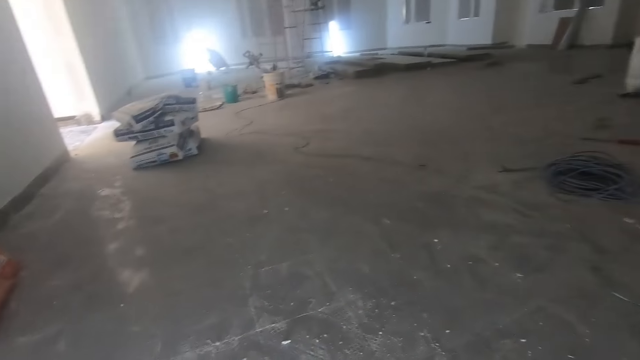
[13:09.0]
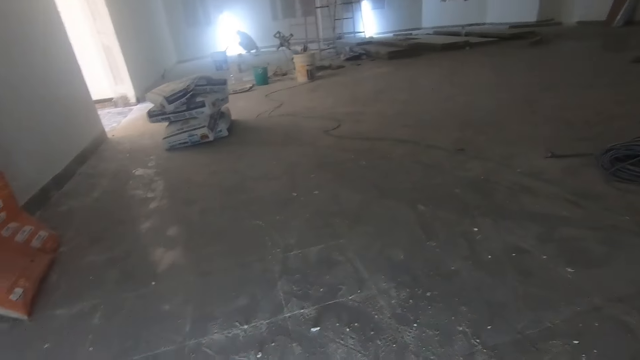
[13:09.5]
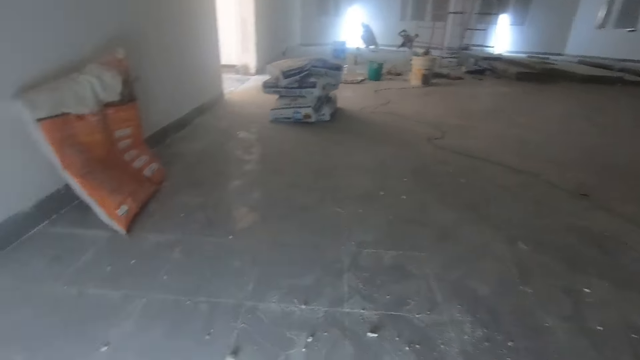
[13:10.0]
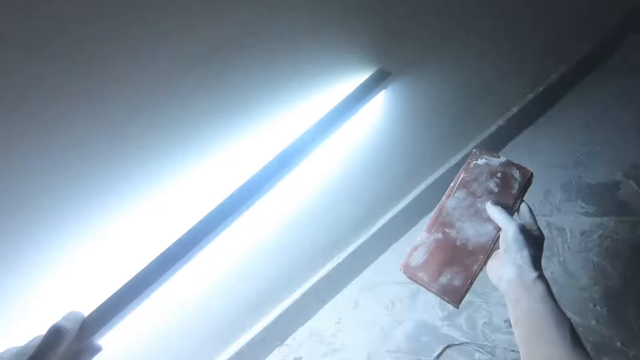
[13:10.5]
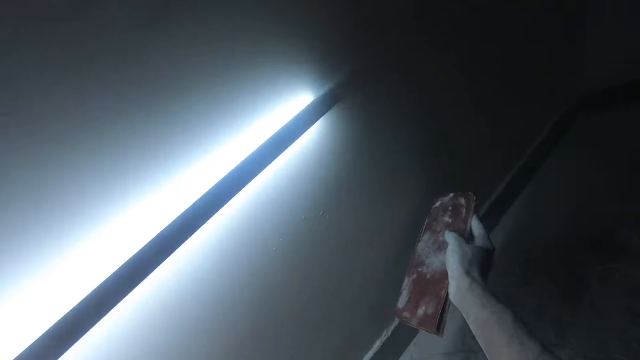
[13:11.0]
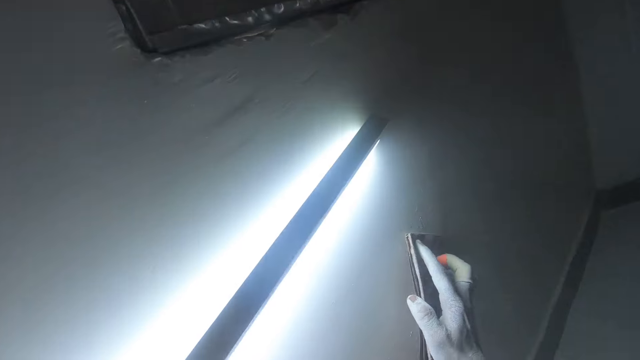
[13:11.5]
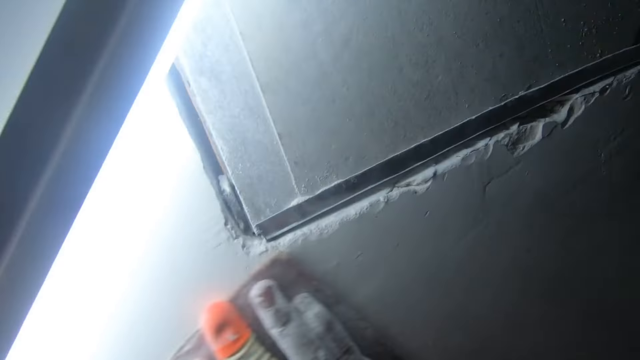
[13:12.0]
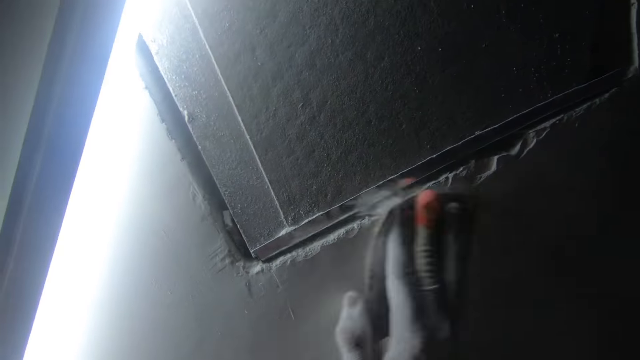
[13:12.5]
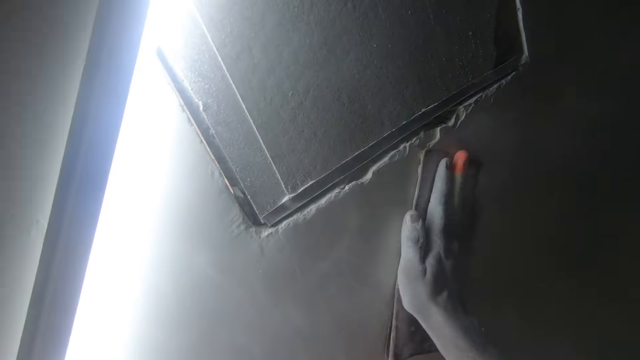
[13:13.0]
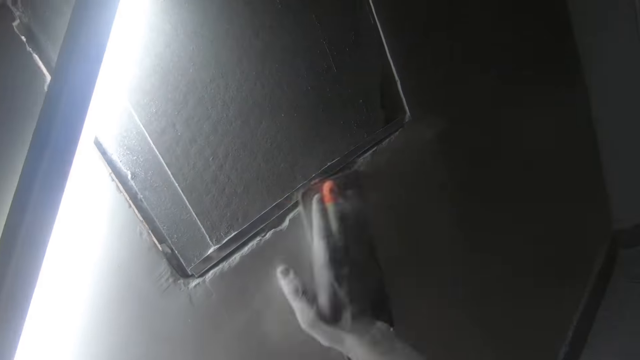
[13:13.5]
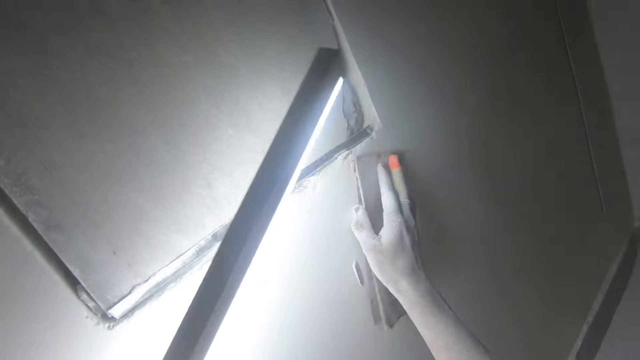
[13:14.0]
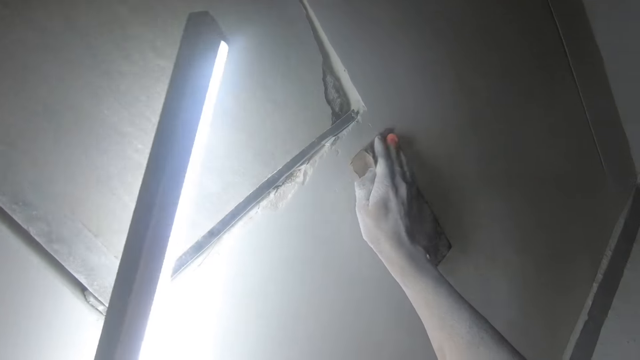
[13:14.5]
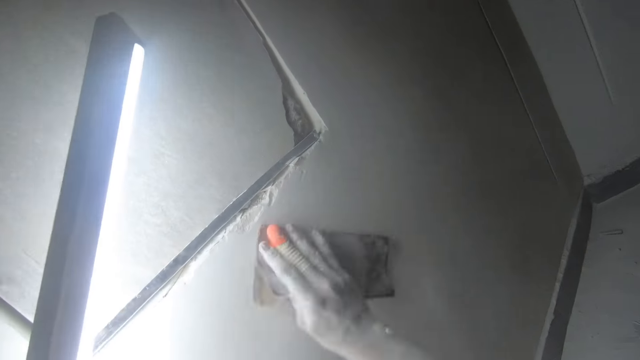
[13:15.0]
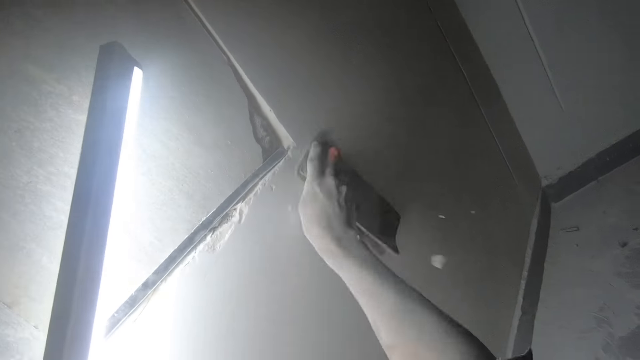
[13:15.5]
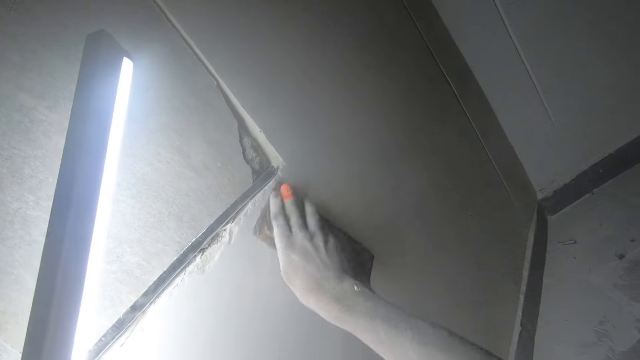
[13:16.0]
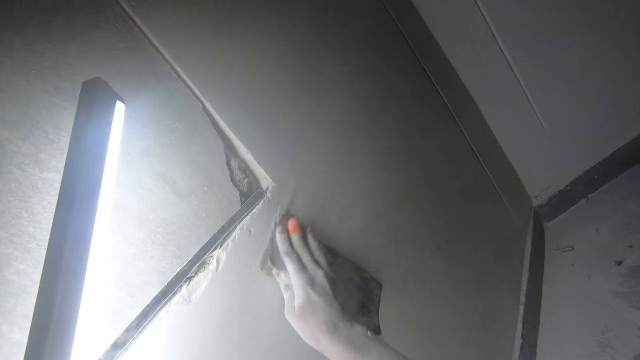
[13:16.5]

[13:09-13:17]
The camera wearer holds the sandpaper and a light. They sand the wall.

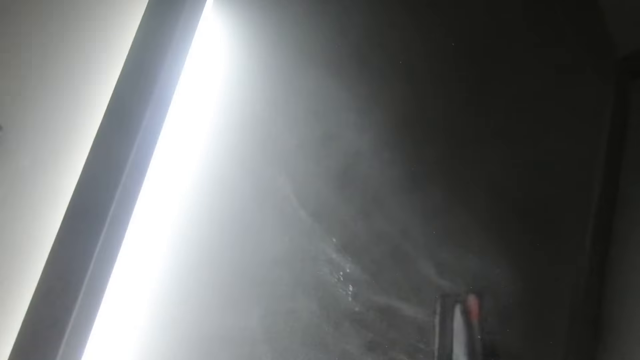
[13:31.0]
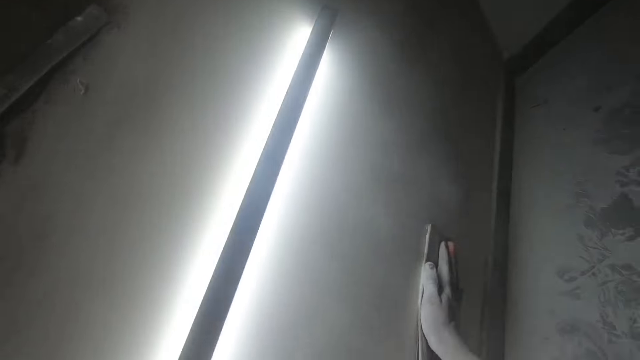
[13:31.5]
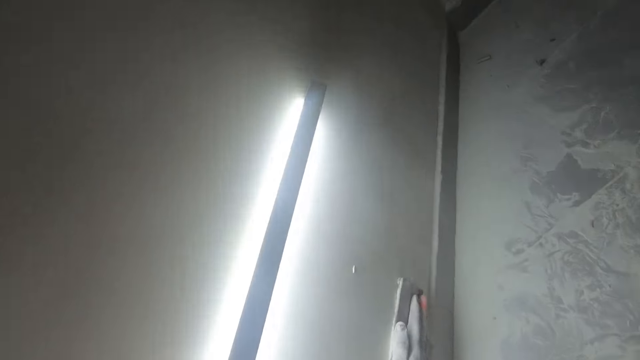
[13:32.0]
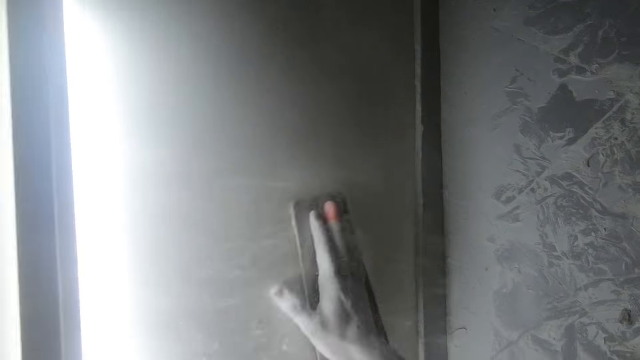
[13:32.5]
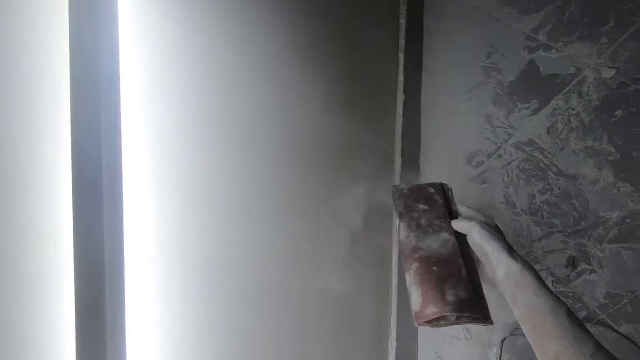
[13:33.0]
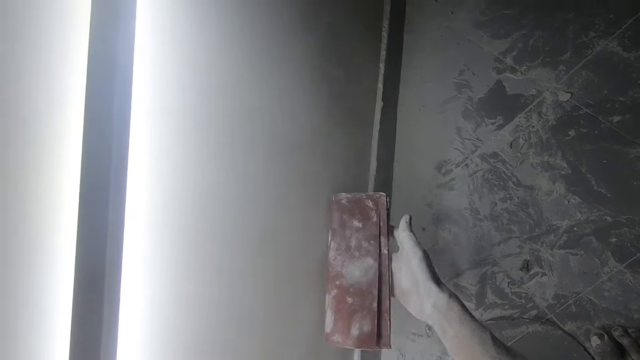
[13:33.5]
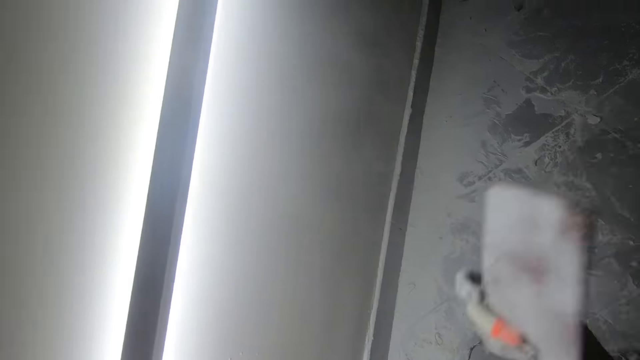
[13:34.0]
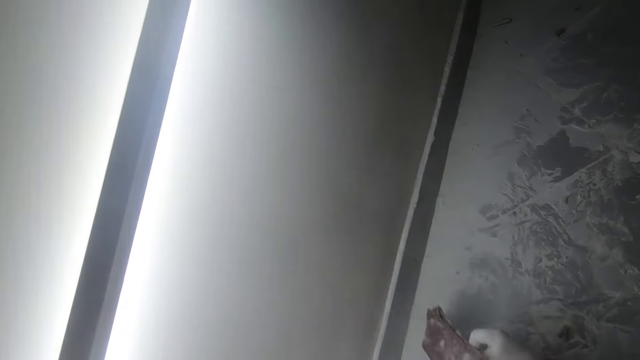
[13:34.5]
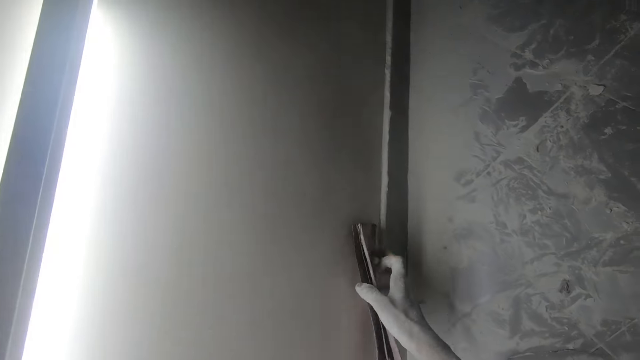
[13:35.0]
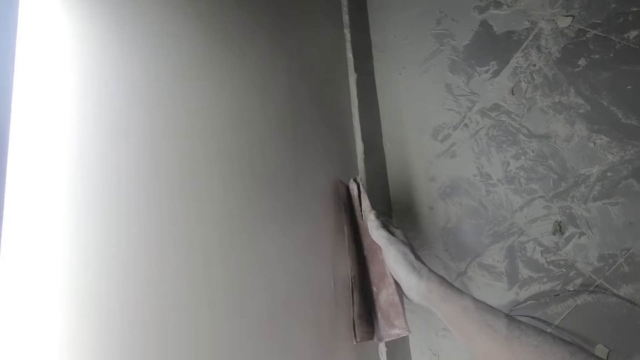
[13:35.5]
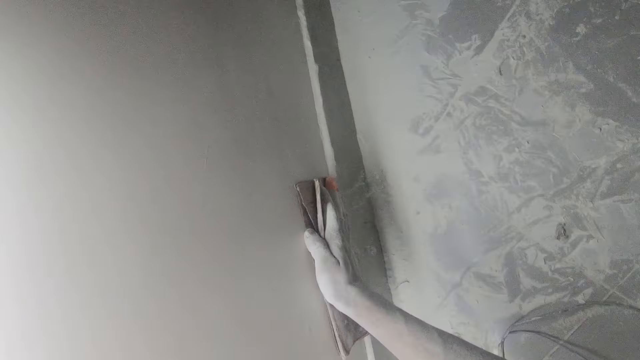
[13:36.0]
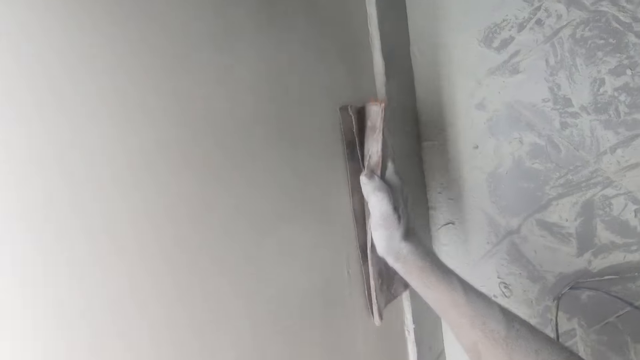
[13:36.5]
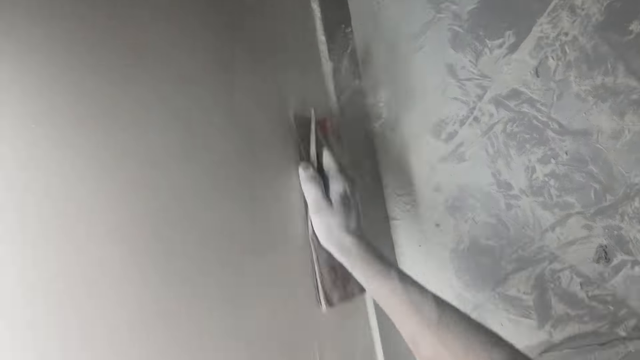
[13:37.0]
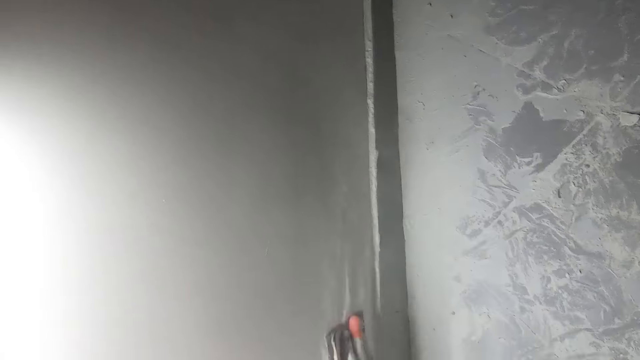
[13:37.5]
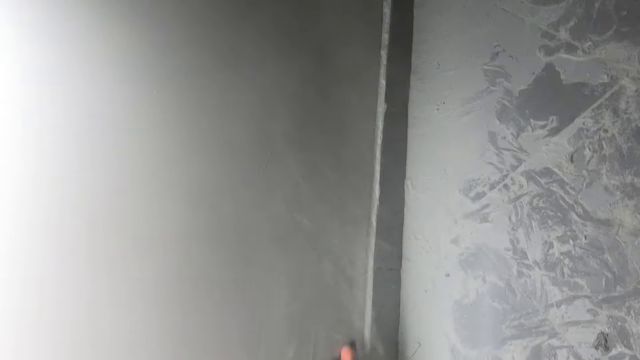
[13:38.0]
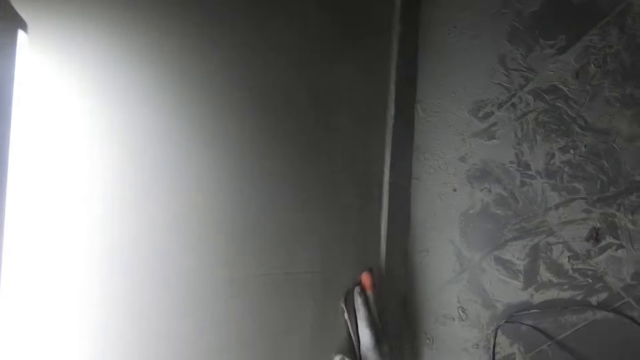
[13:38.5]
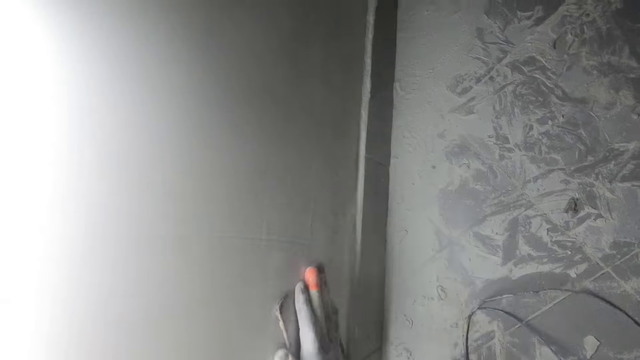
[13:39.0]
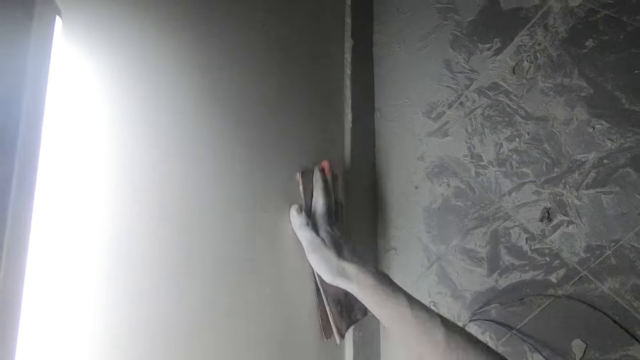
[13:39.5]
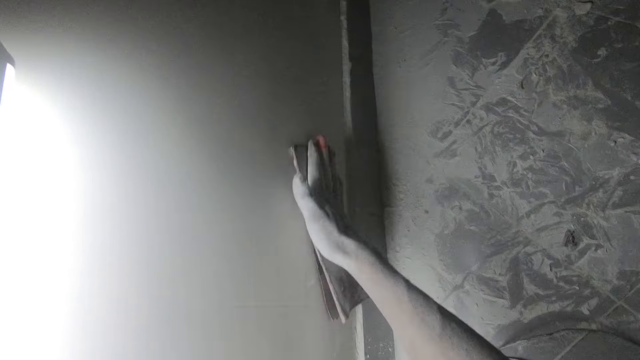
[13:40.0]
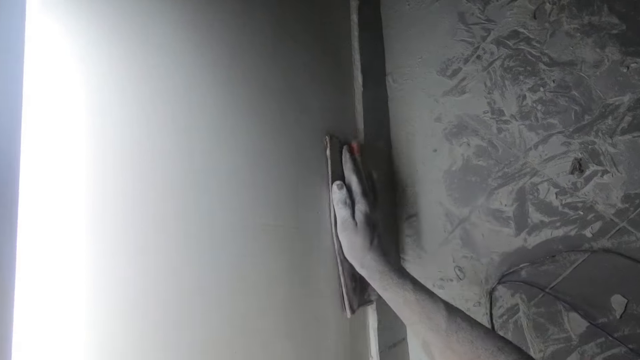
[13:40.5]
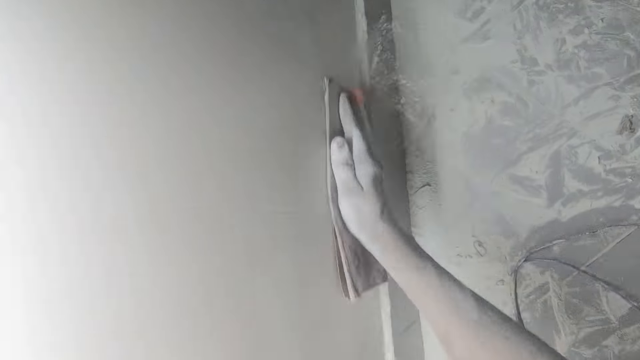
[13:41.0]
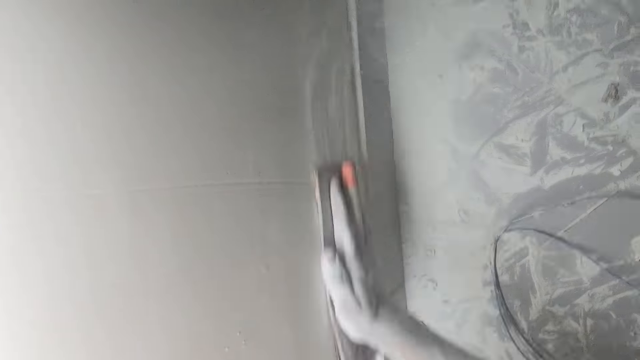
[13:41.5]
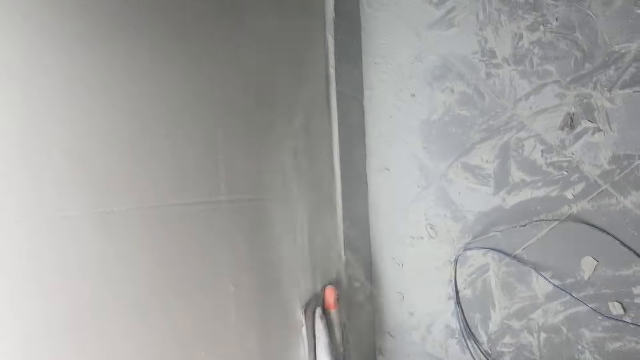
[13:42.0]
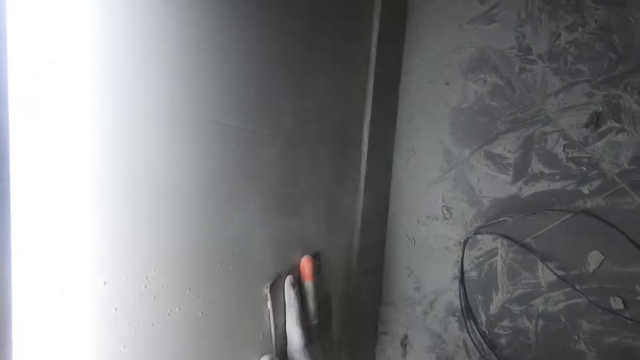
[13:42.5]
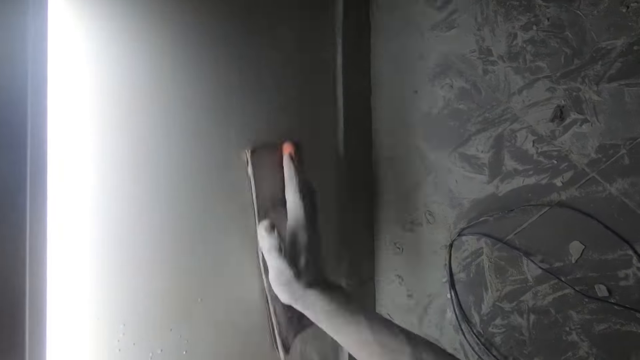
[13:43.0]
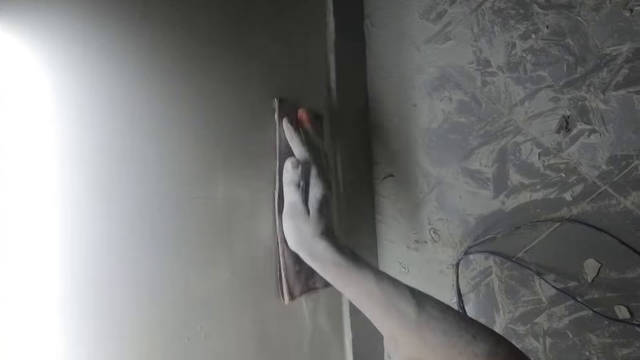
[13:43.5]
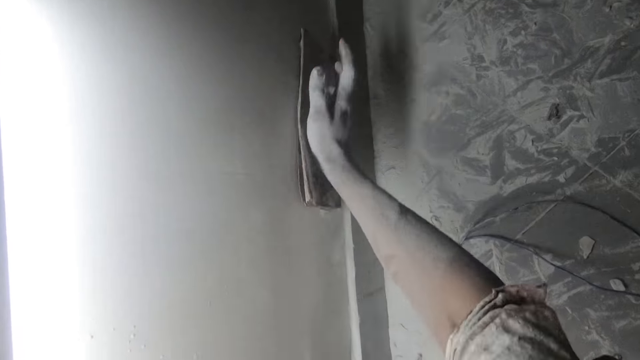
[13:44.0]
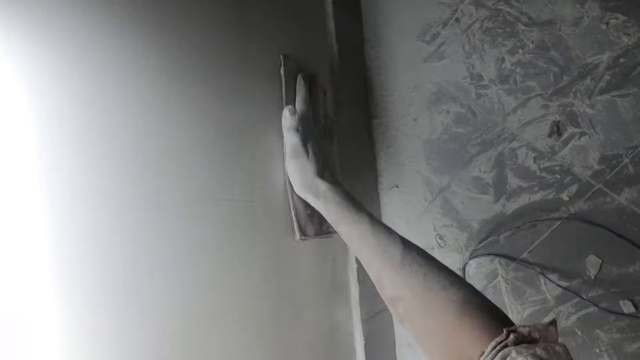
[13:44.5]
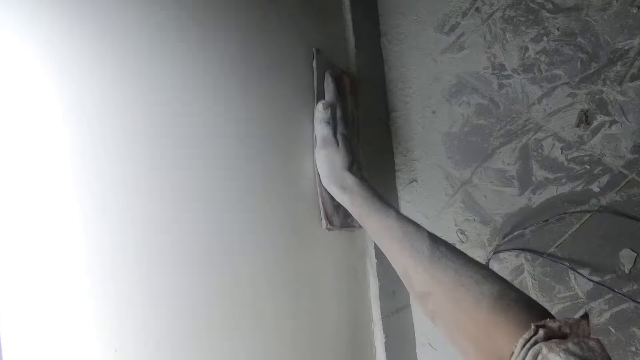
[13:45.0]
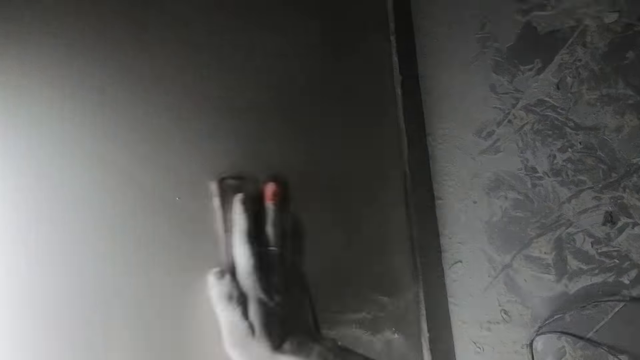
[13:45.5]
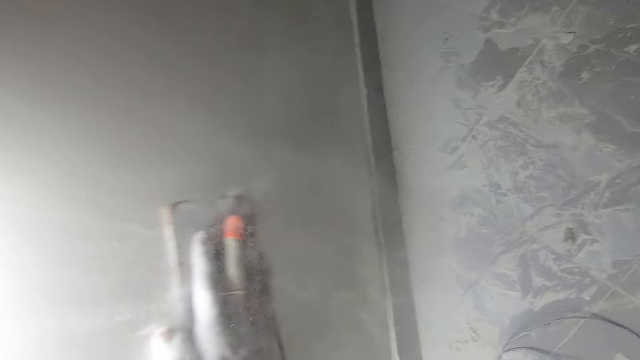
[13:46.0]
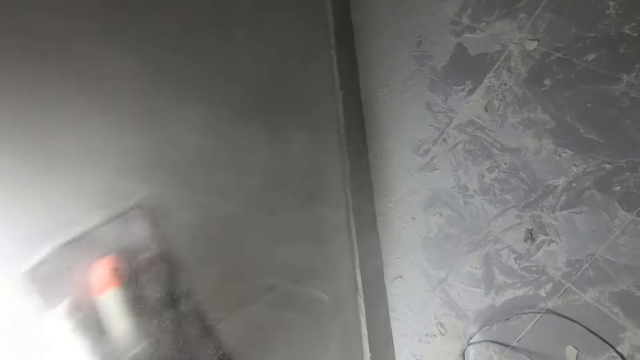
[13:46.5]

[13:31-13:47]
The camera wearer pauses to sand the wall. They dust the sandpaper. They sandpaper the wall with the sandpaper. They place the sandpaper on the wall.
